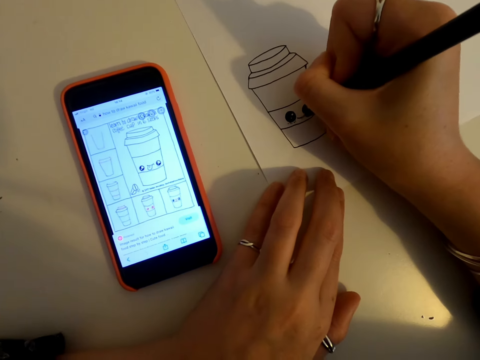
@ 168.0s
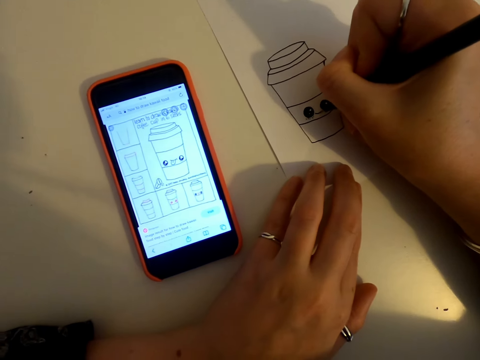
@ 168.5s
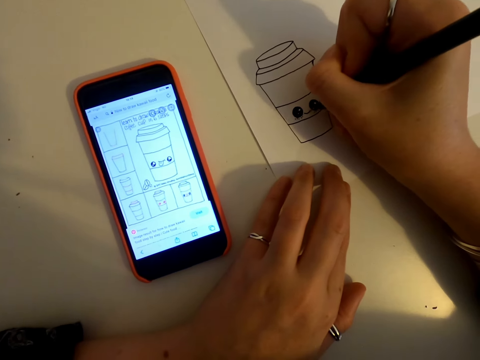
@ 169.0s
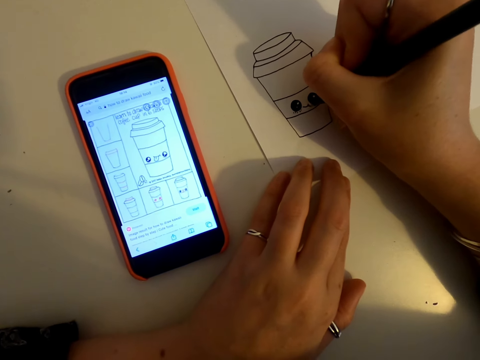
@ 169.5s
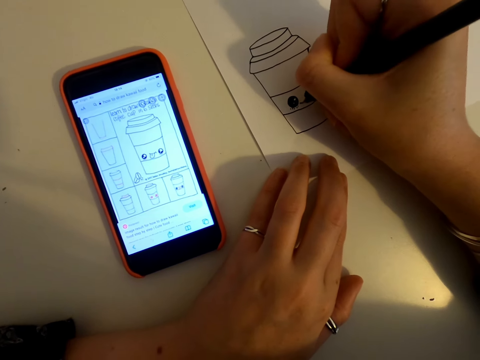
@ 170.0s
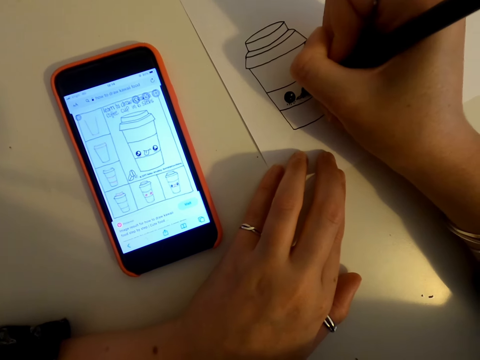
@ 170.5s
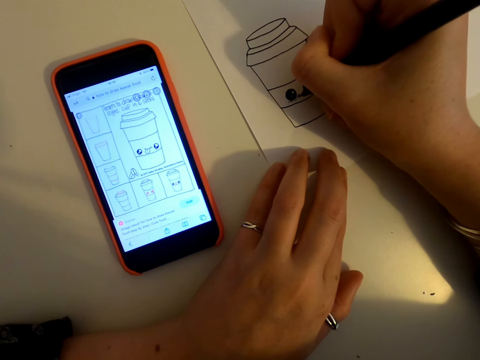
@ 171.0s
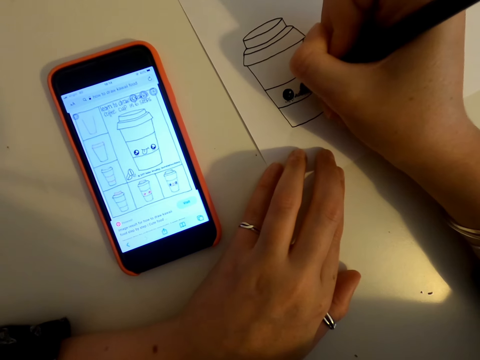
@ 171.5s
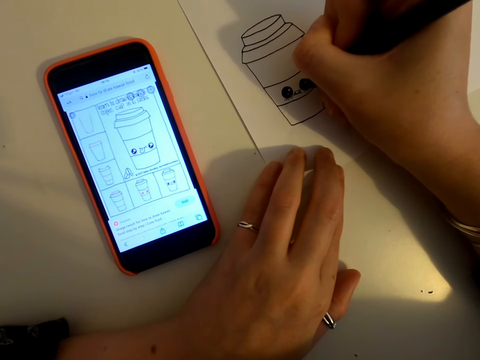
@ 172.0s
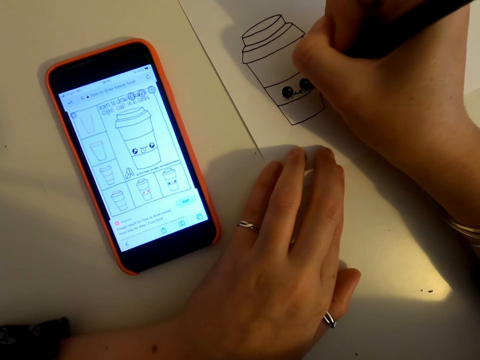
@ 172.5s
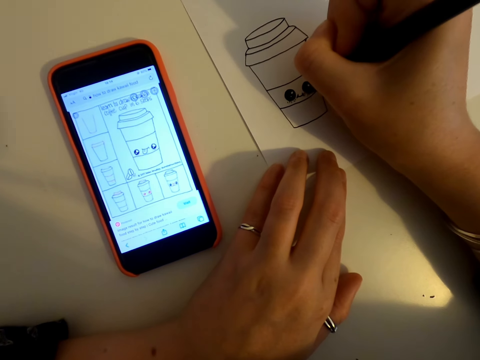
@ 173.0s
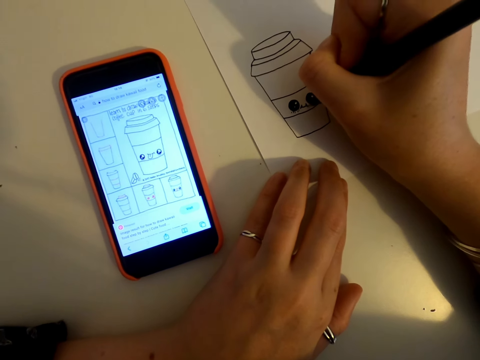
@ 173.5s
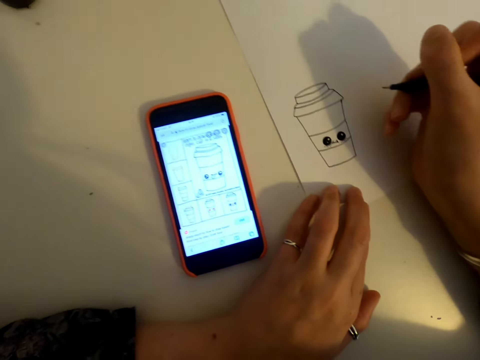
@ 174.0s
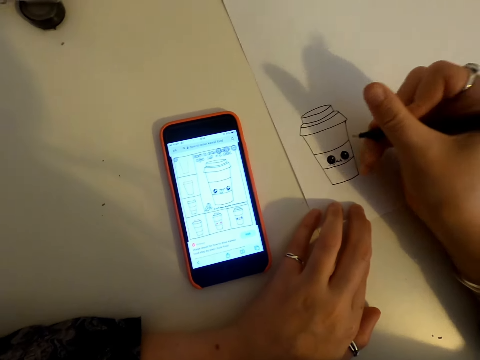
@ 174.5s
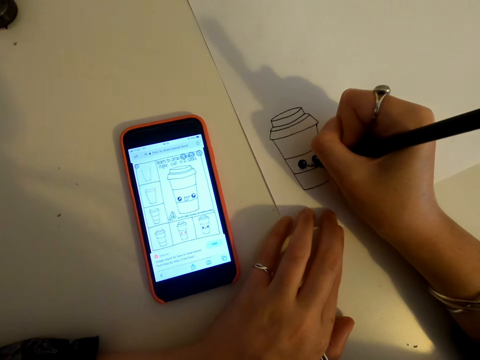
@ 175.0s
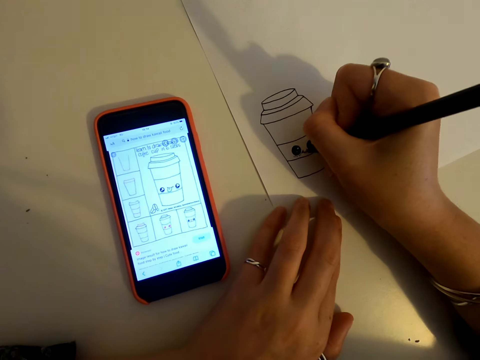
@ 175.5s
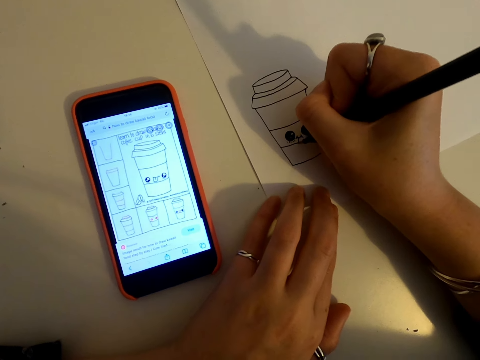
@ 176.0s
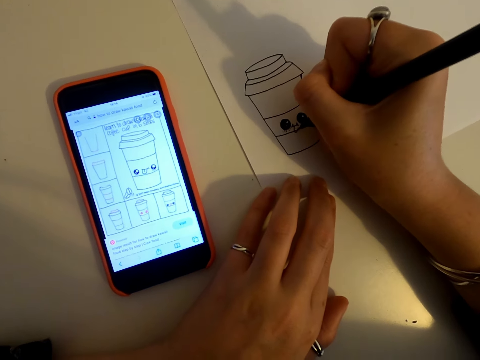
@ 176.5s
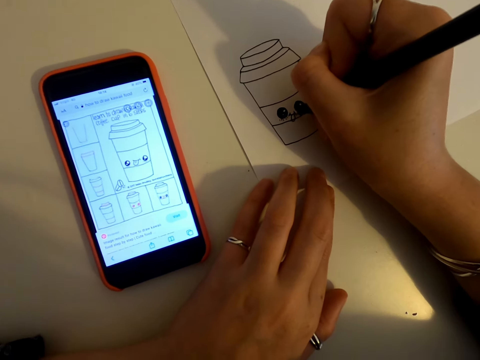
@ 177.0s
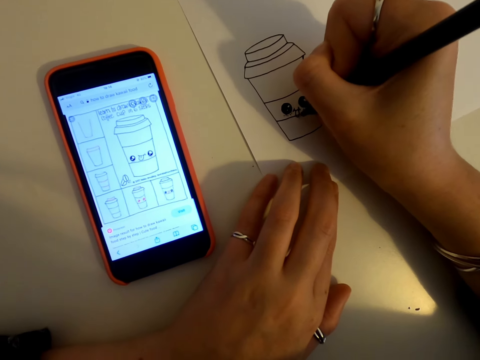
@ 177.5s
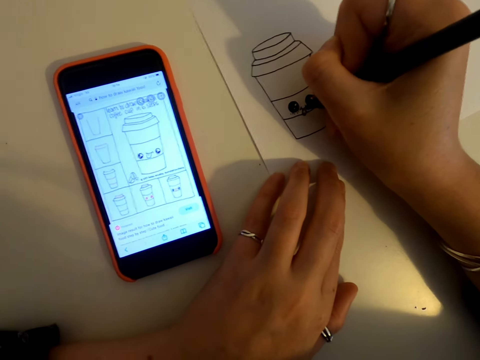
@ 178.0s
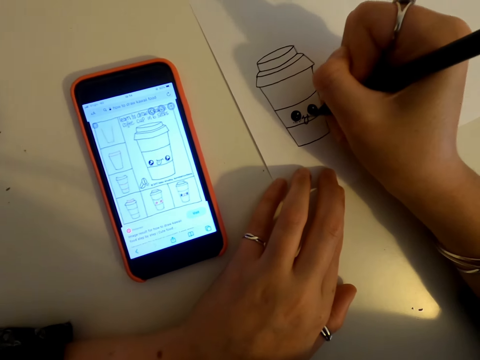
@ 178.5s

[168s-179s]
The camera wearer looks at the phone. They draw on a piece of paper.

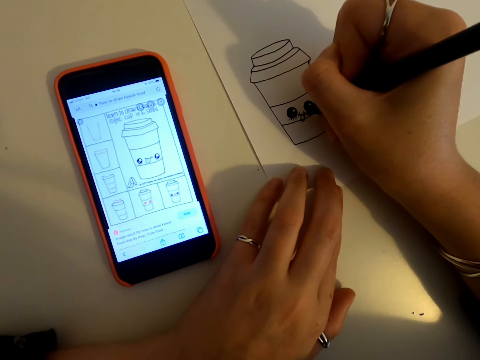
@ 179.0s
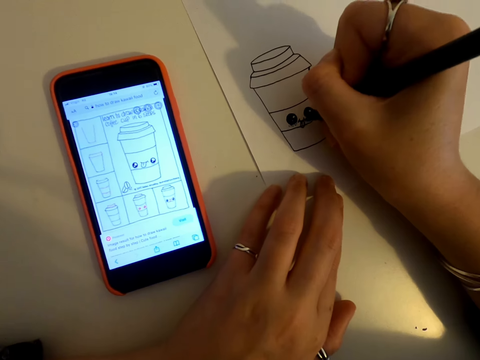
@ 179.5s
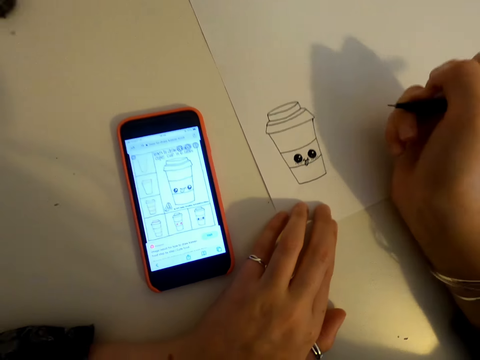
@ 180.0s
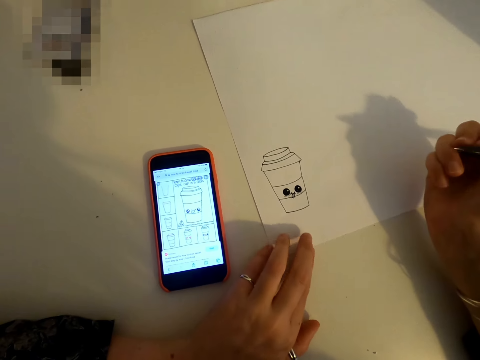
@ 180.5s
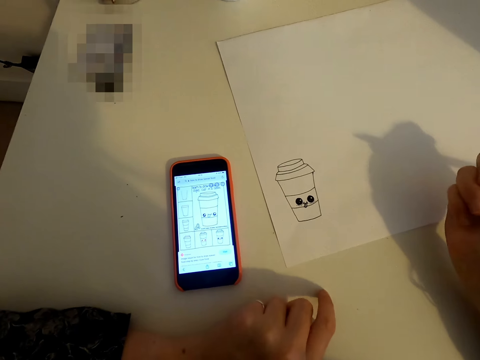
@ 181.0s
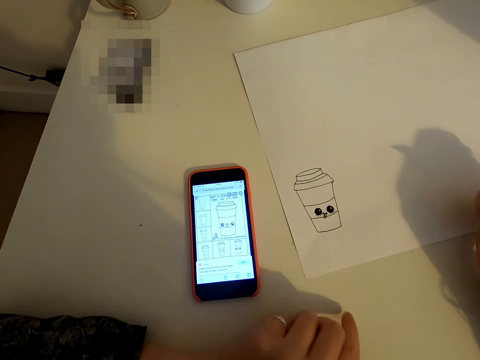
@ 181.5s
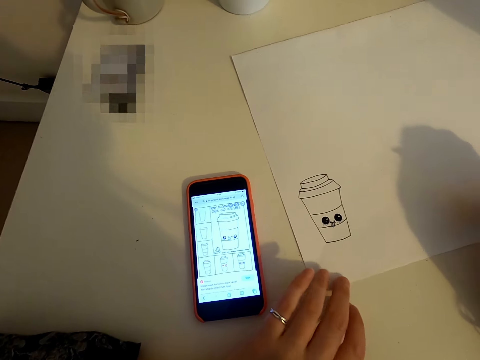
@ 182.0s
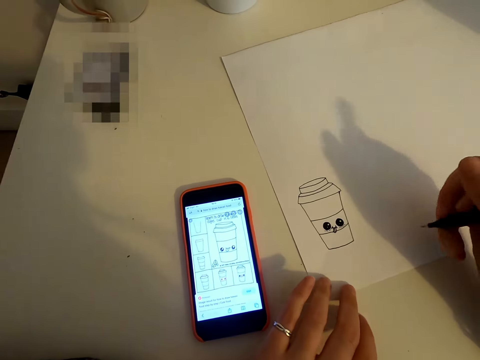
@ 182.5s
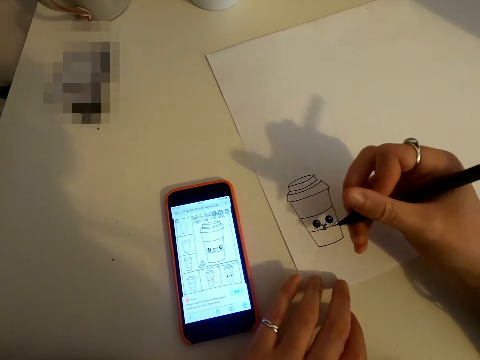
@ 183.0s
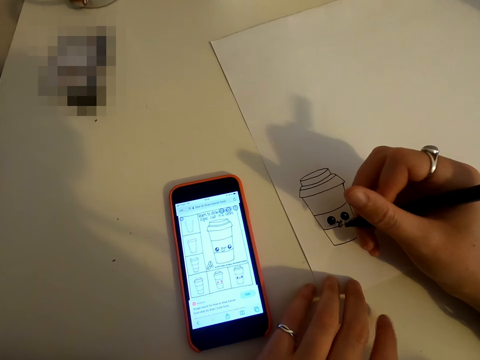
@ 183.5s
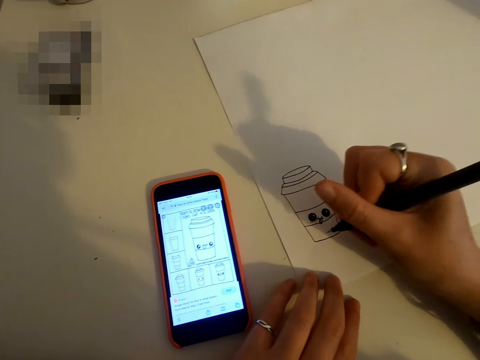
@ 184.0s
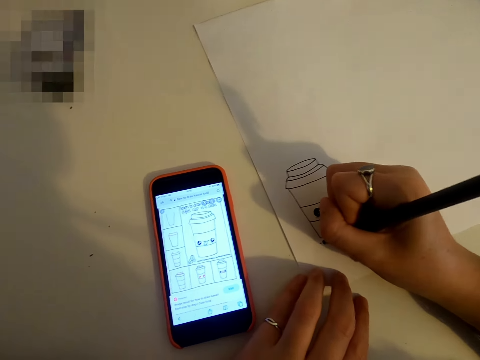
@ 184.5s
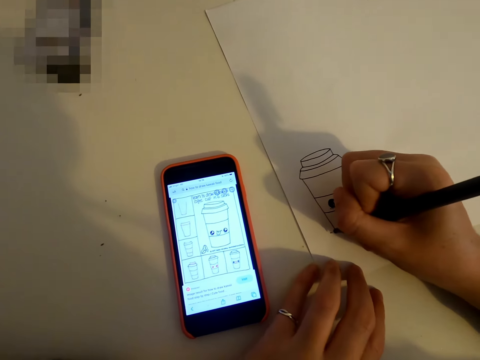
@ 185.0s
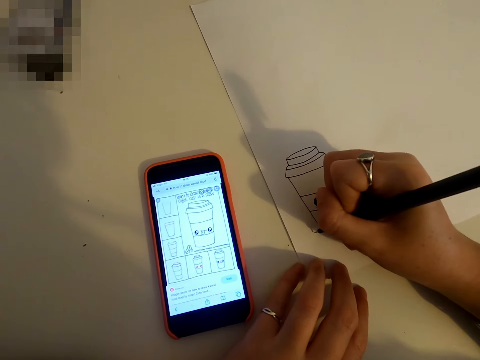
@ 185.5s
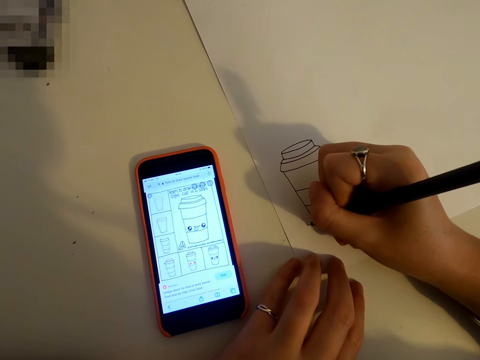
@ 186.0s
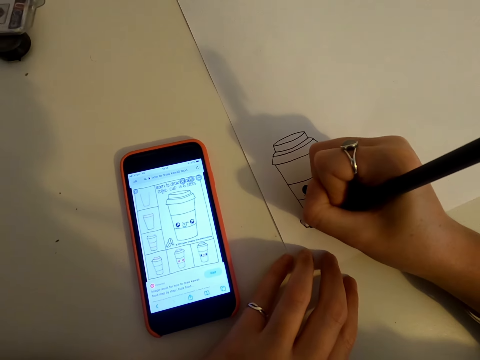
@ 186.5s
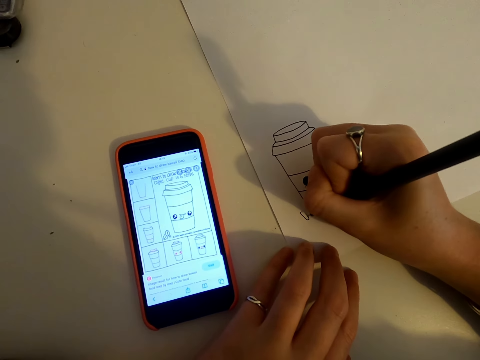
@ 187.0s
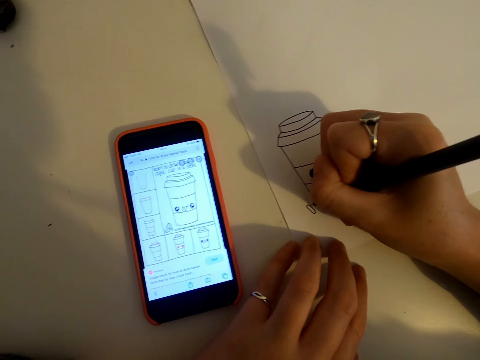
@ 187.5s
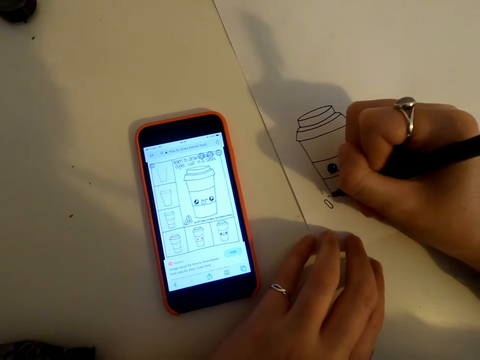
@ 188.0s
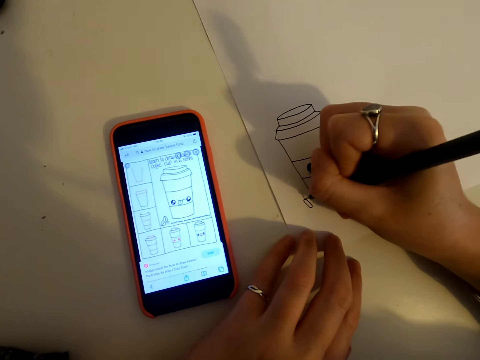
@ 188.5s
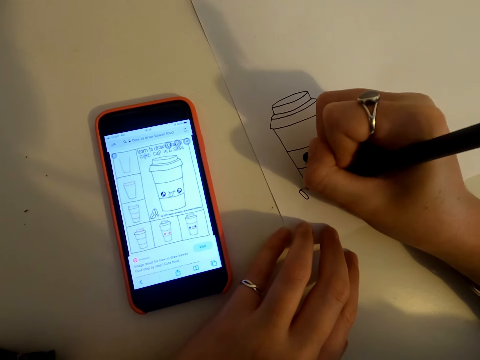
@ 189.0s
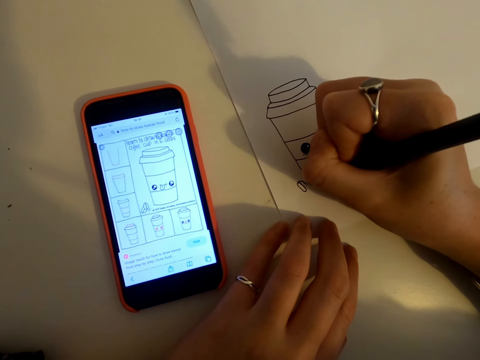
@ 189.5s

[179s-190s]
The camera wearer looks at the phone. They draw on a piece of paper.

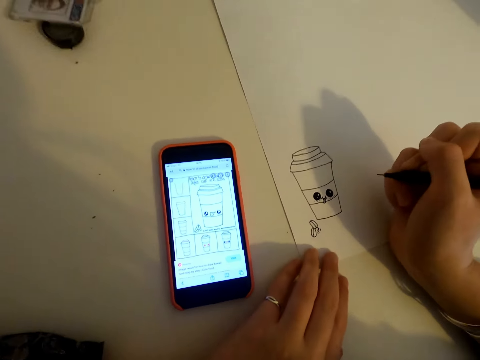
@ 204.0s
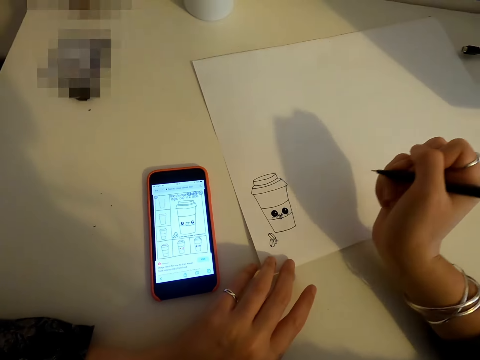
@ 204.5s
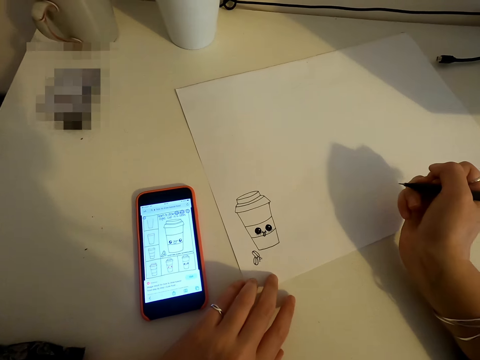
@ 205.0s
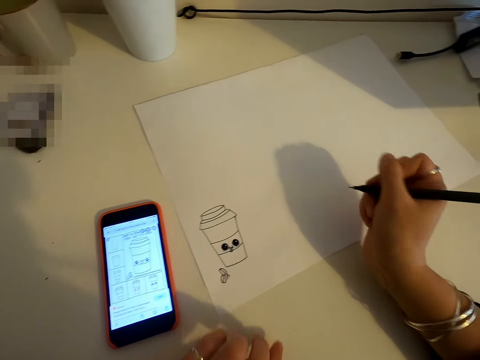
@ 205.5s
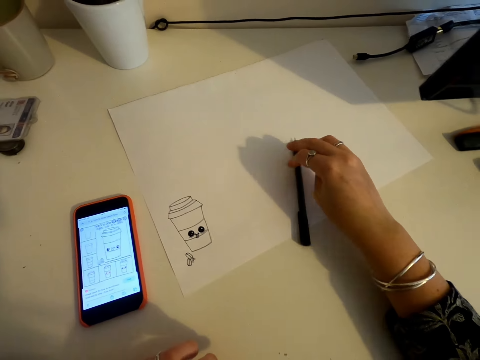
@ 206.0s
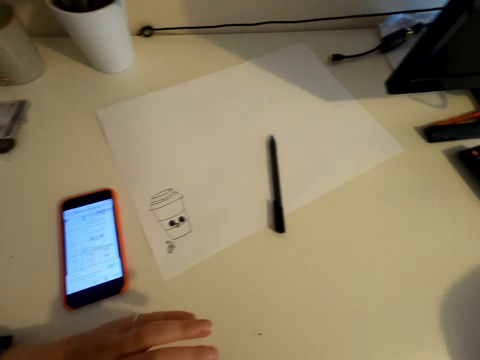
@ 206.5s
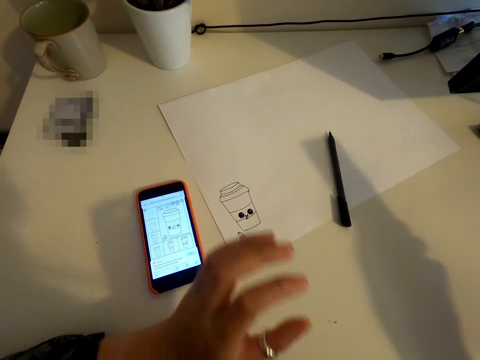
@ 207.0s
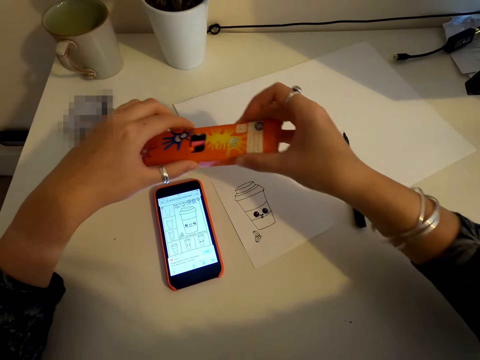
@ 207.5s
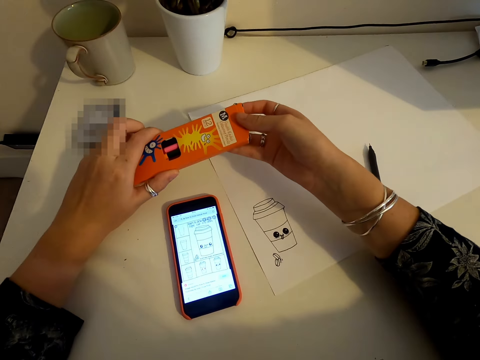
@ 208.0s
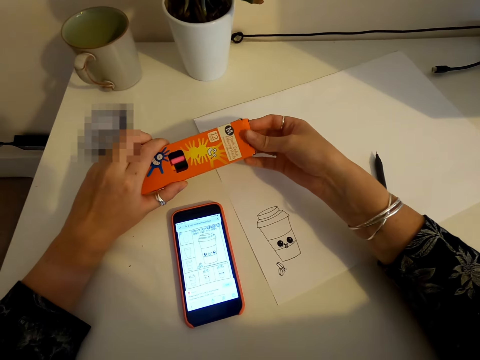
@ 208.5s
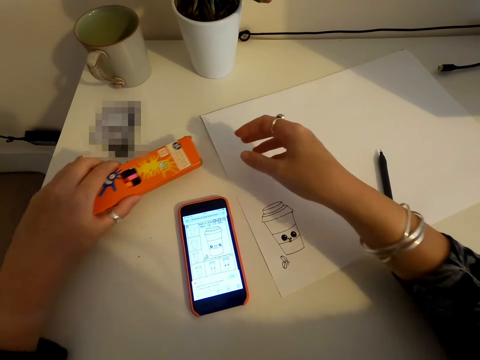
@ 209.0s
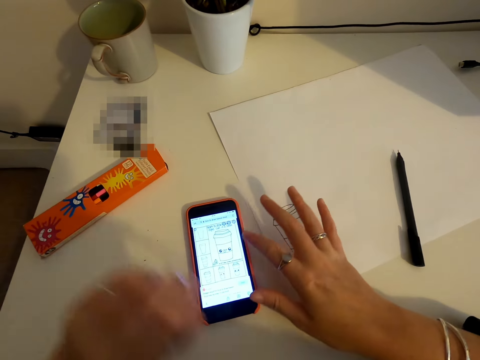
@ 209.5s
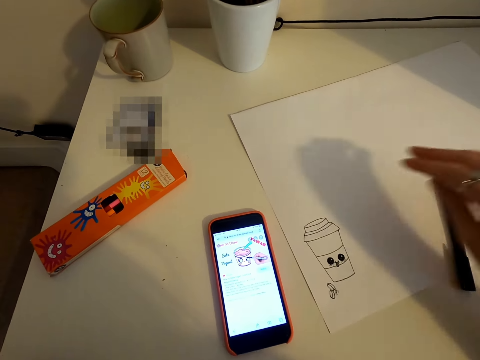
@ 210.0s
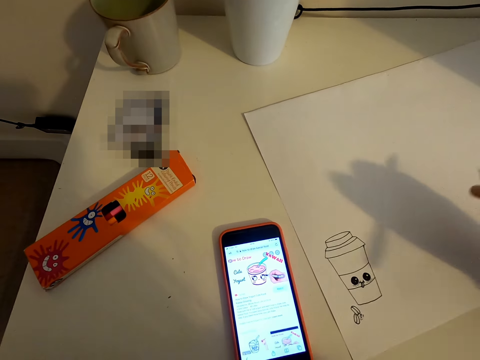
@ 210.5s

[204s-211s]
The camera wearer places the pen on the table. They open a box, place the box on the table, scroll the phone and pick the pen from the table.
